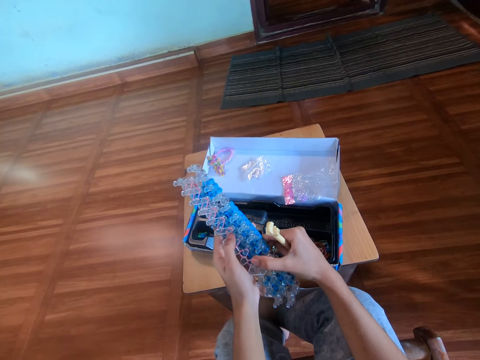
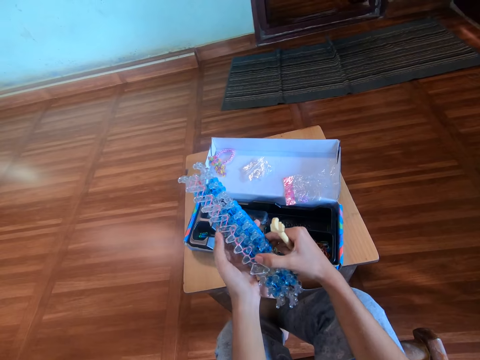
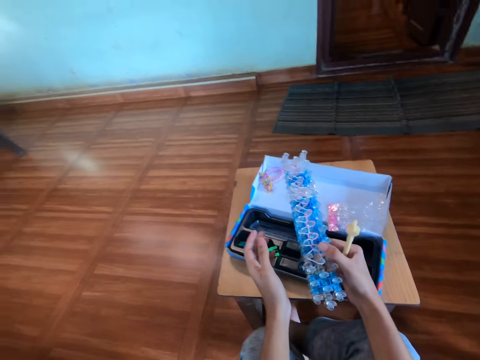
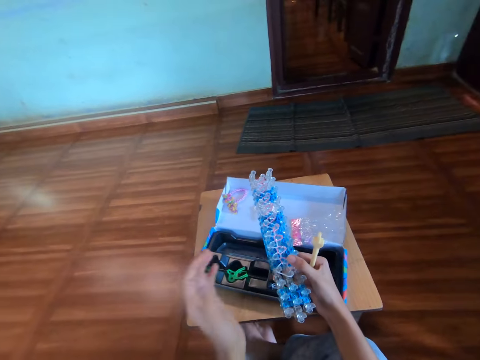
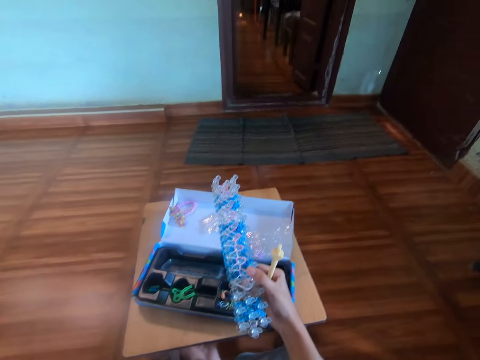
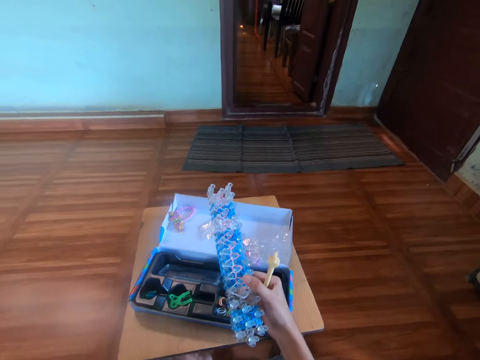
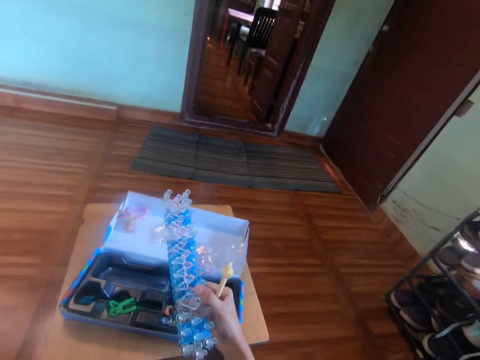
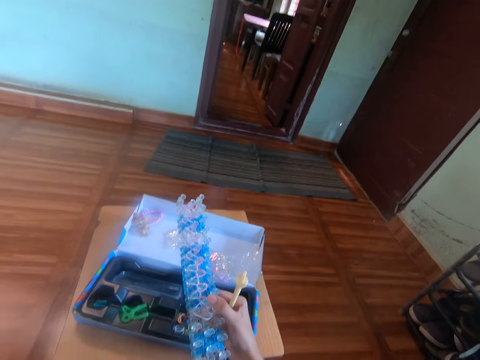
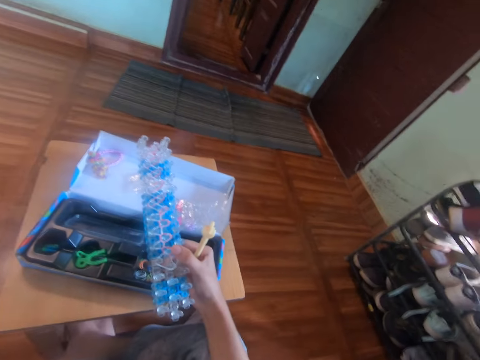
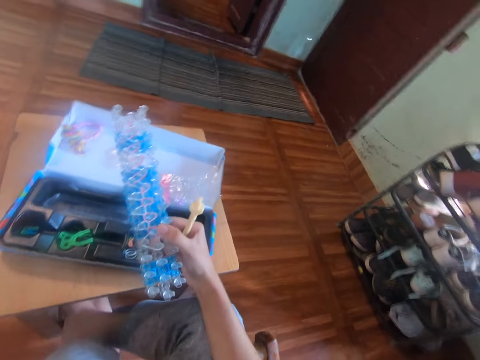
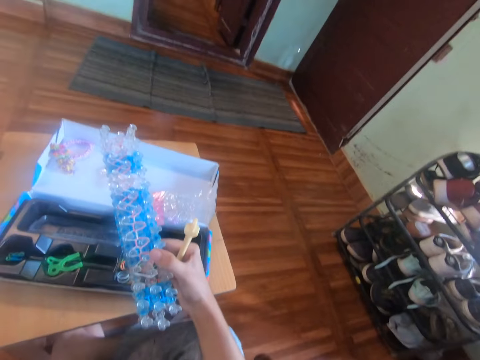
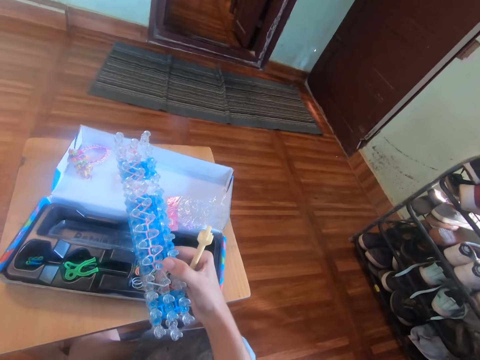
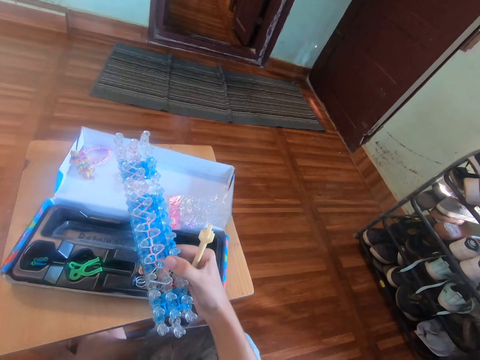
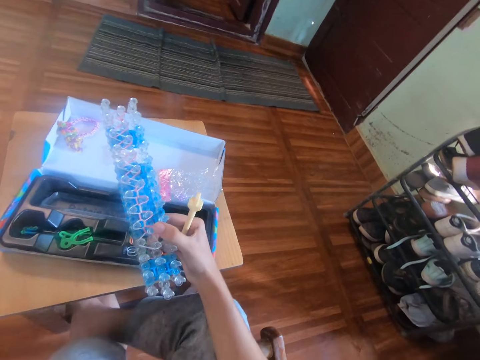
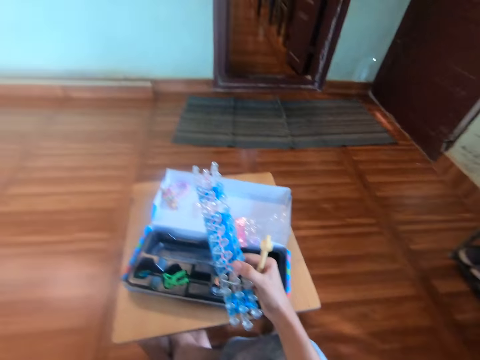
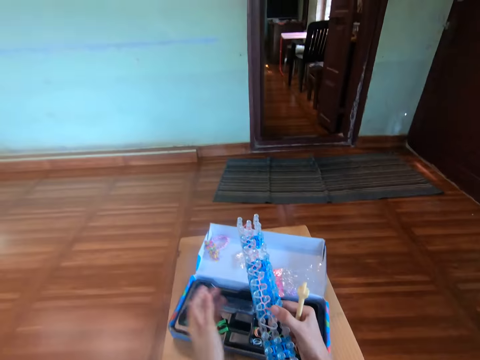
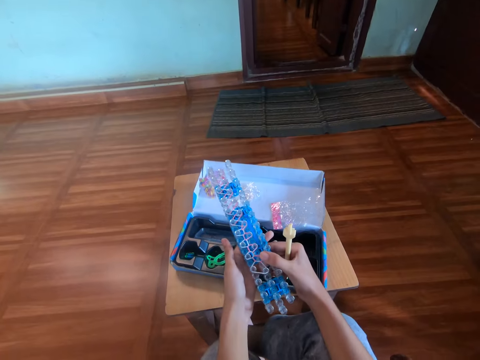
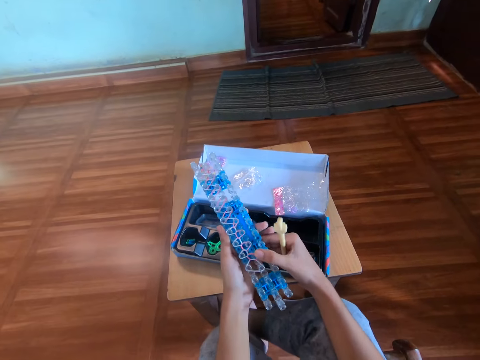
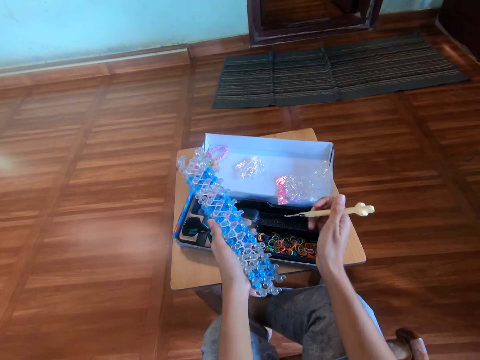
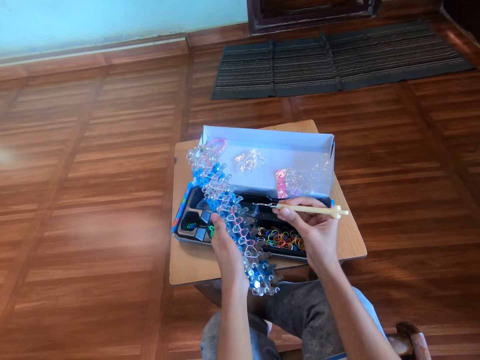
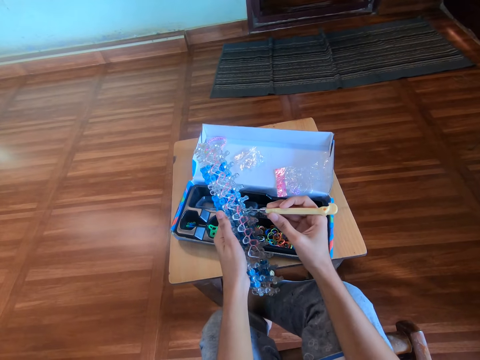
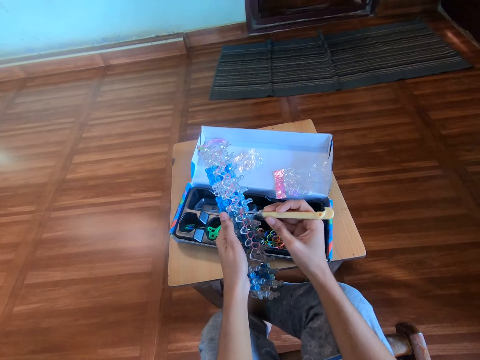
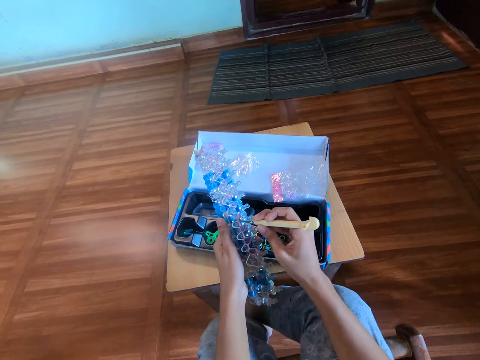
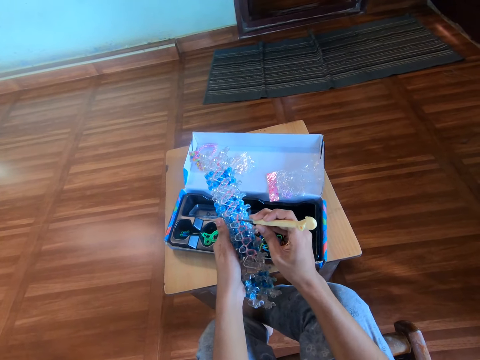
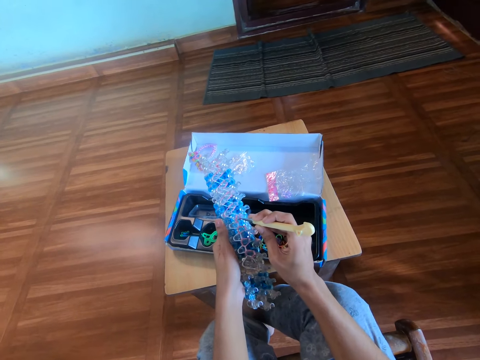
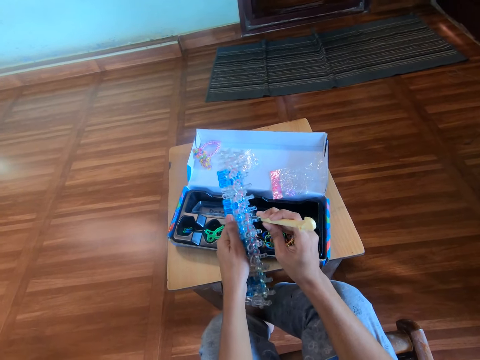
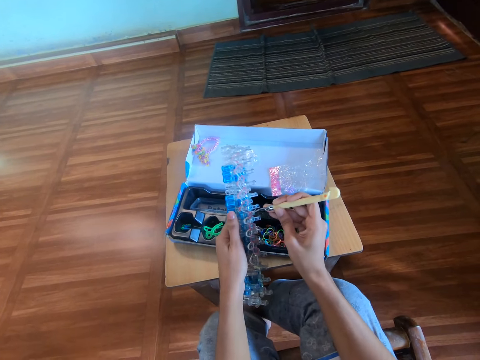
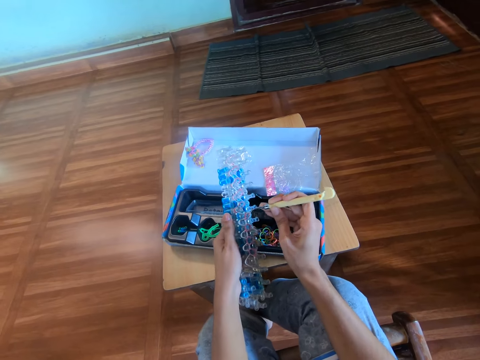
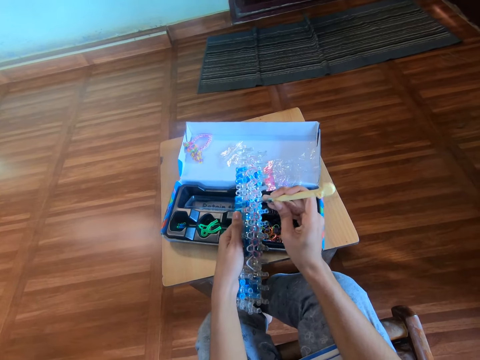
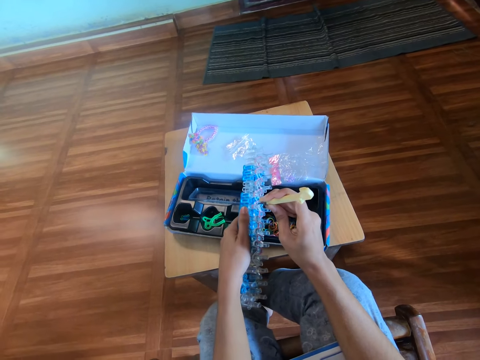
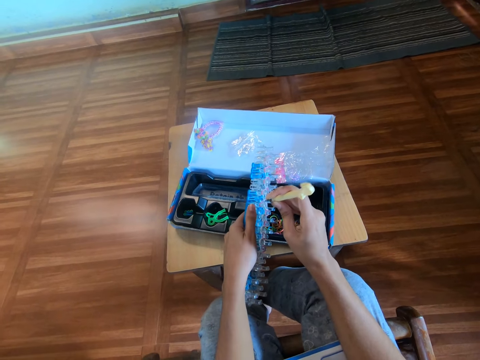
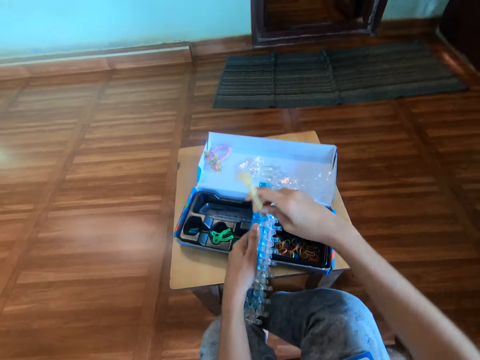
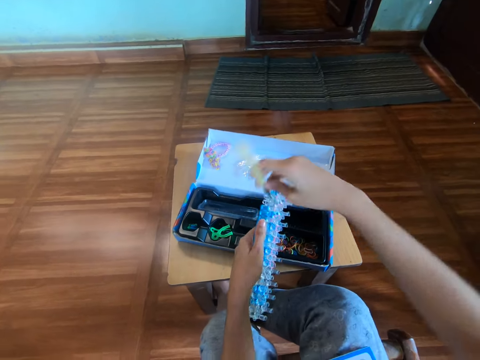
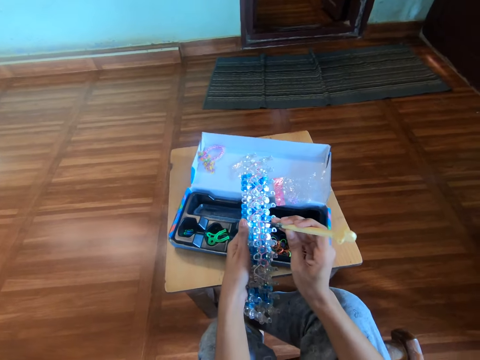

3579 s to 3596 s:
The camera wearer pushes a rubber on the loom with the left thumb. He moves the loom to the right hand. He touches his face. He moves the loom to the left hand. He weaves the rubber bands on the loom with the hook in the right hand, with a crochet grip.

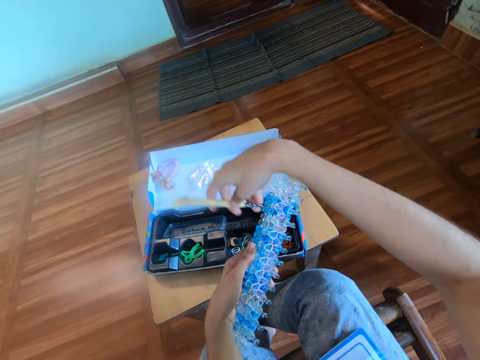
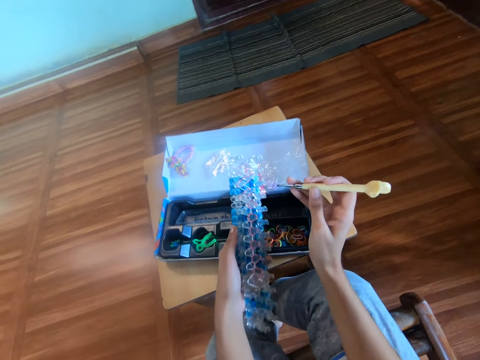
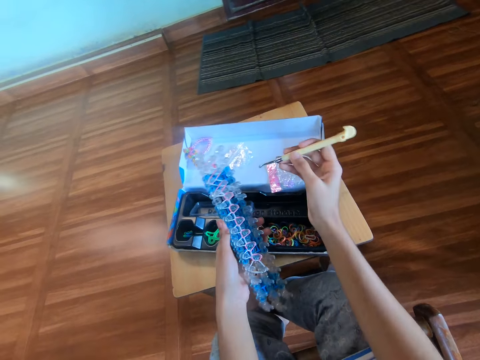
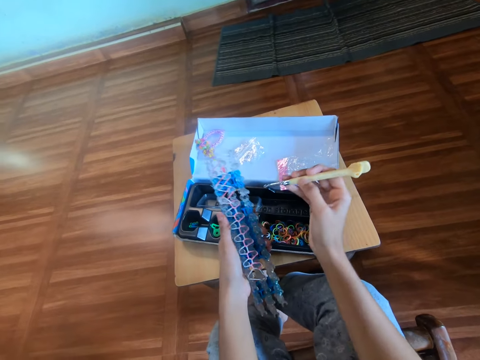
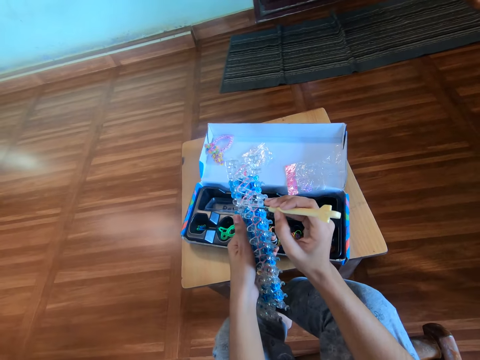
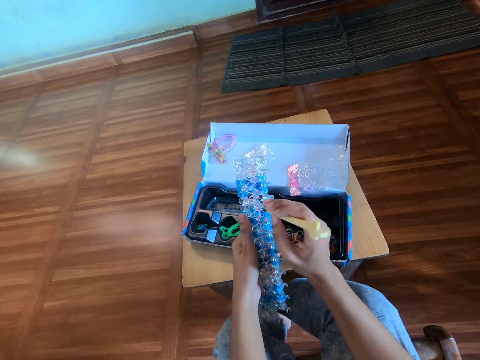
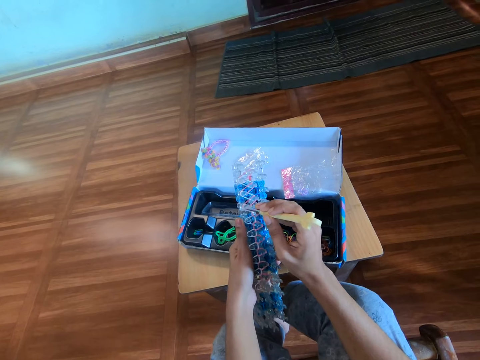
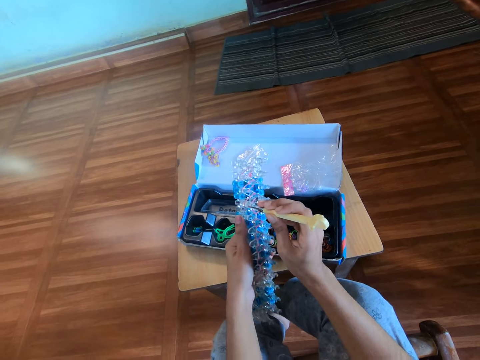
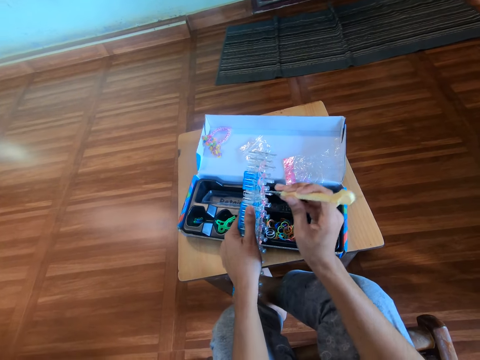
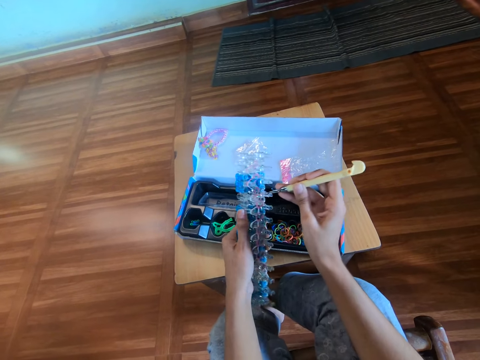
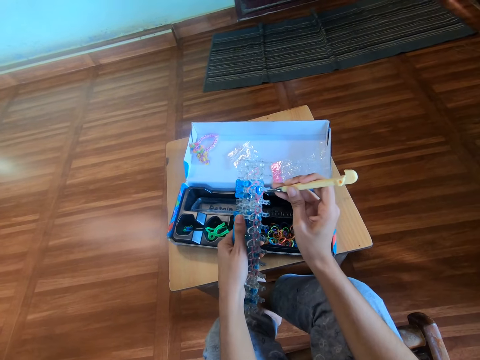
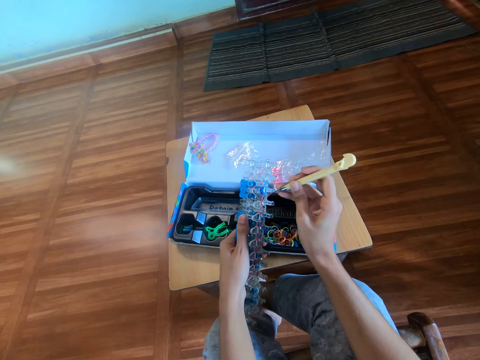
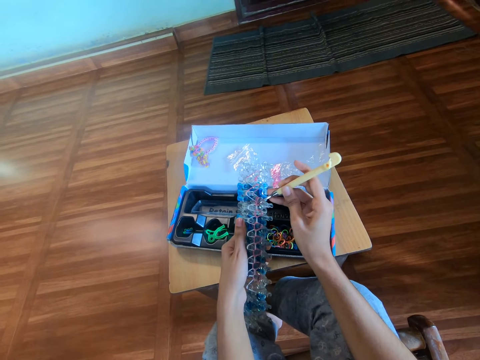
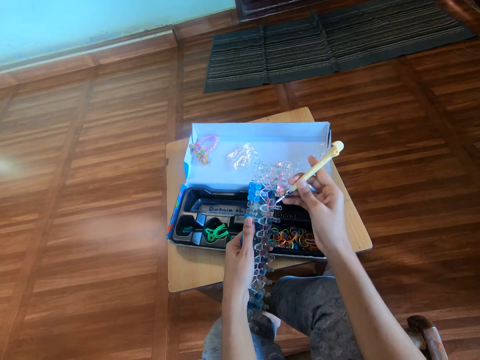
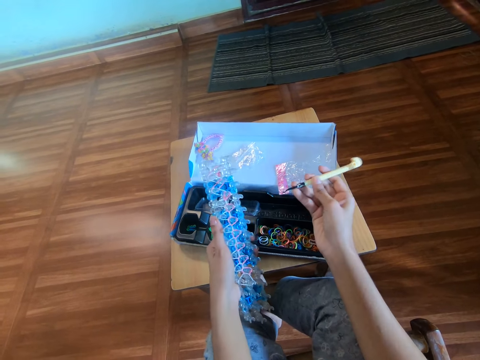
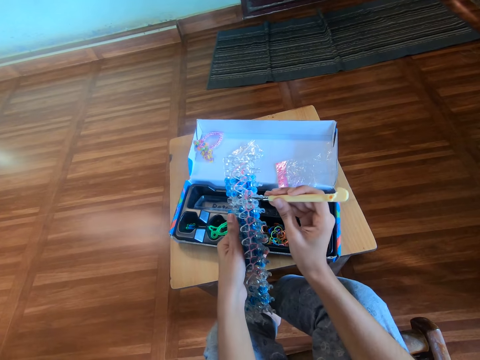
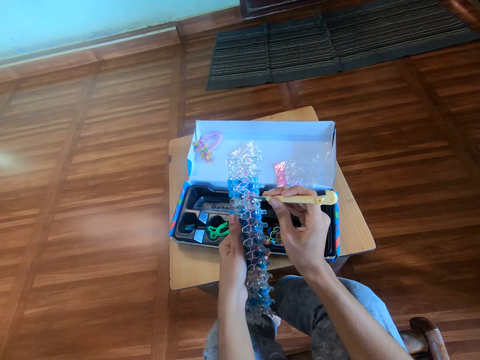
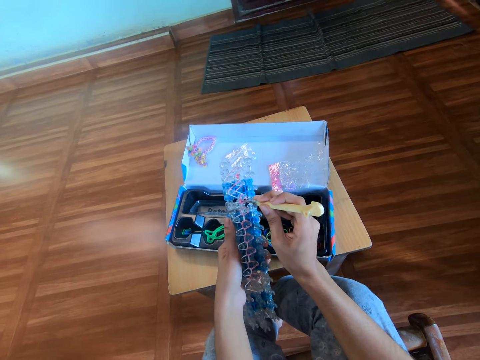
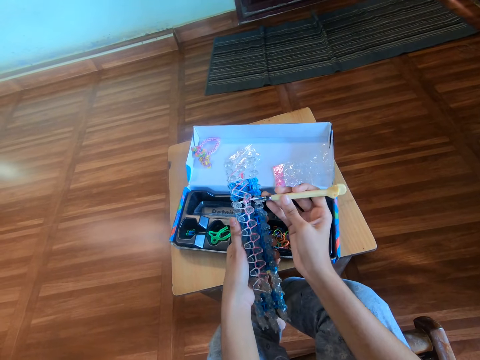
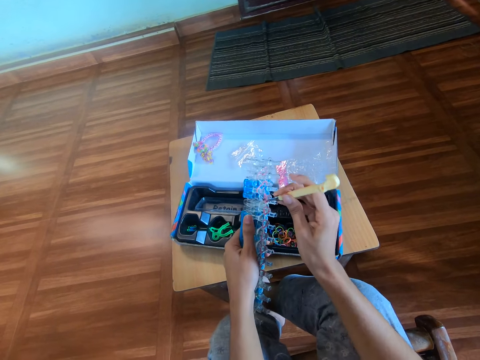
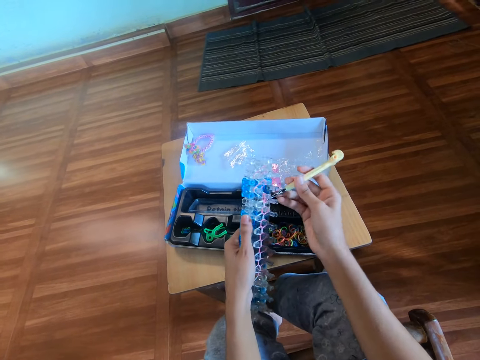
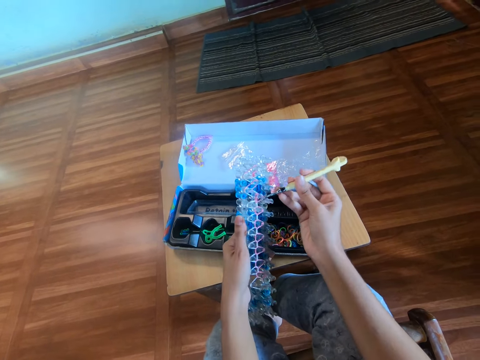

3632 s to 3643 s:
The camera wearer holds a loom board. They weave with a crochet grip.
